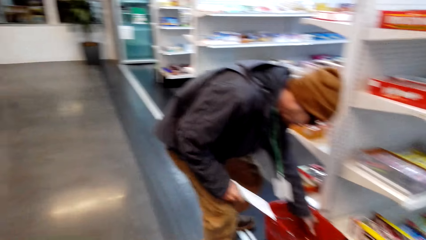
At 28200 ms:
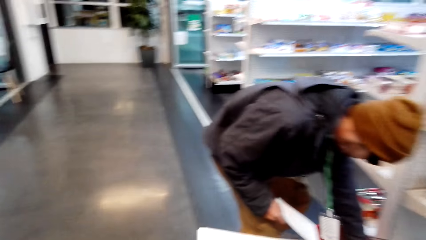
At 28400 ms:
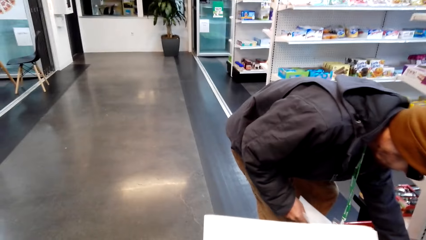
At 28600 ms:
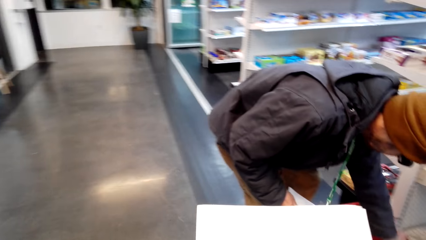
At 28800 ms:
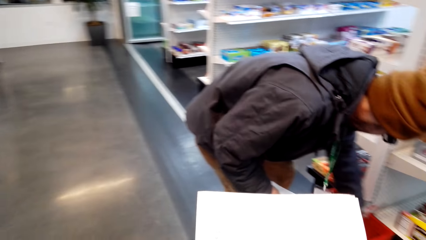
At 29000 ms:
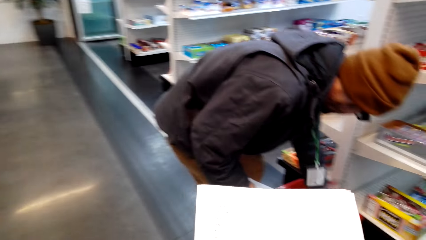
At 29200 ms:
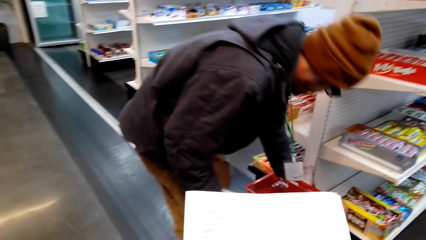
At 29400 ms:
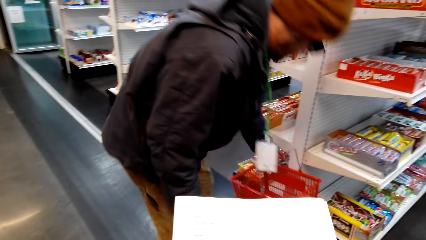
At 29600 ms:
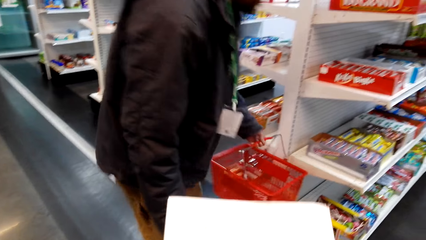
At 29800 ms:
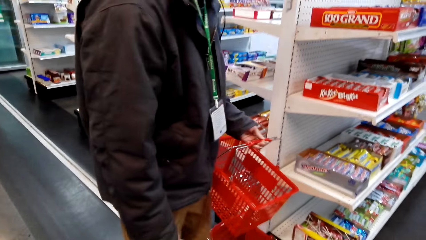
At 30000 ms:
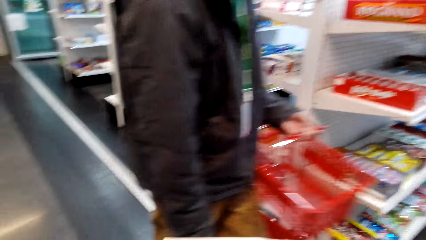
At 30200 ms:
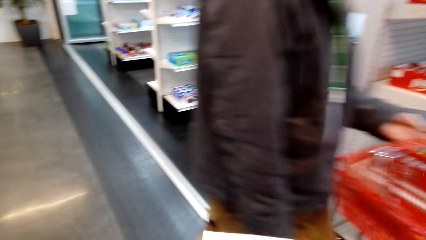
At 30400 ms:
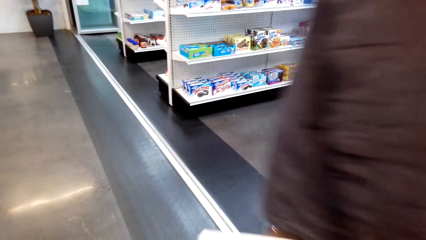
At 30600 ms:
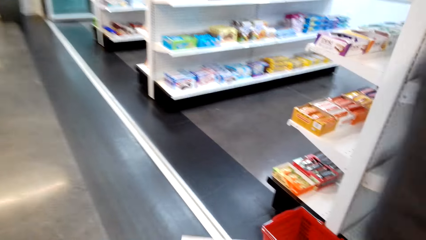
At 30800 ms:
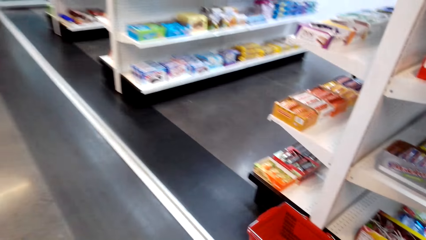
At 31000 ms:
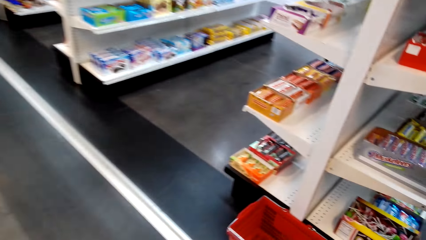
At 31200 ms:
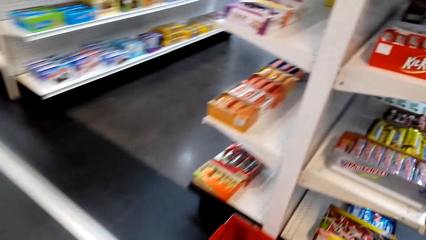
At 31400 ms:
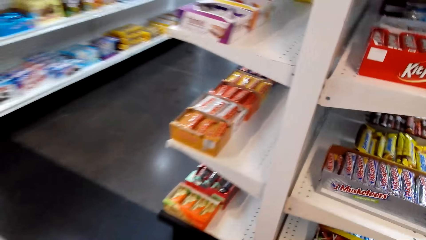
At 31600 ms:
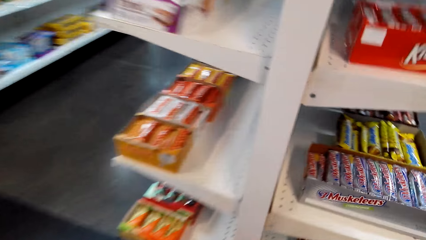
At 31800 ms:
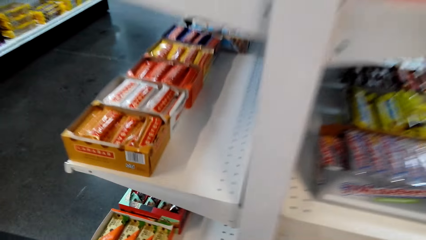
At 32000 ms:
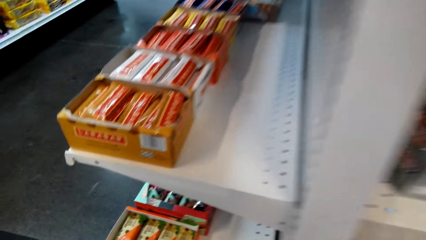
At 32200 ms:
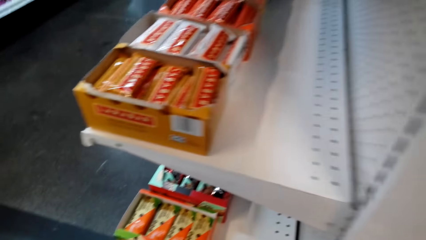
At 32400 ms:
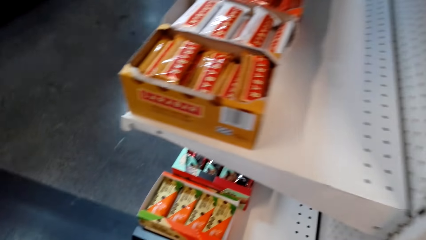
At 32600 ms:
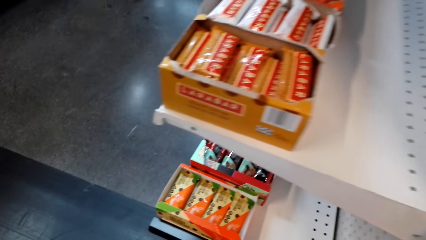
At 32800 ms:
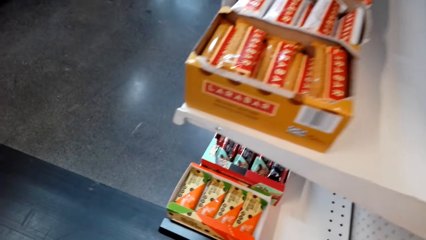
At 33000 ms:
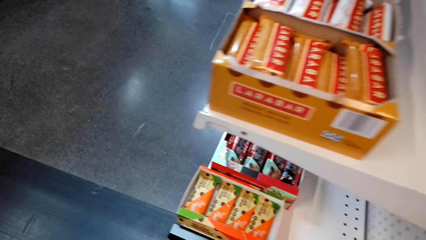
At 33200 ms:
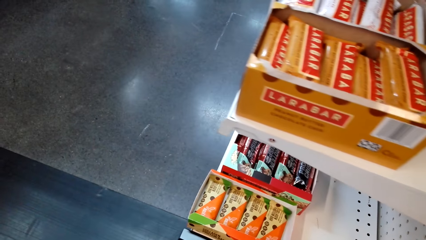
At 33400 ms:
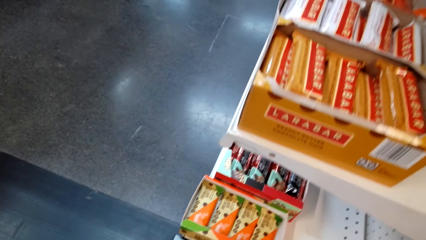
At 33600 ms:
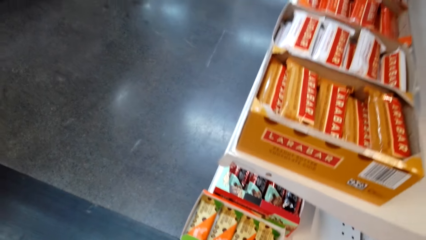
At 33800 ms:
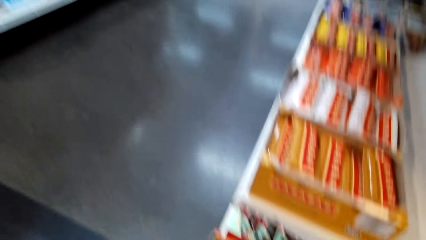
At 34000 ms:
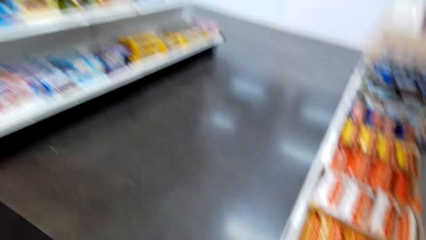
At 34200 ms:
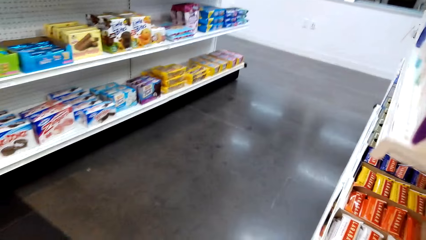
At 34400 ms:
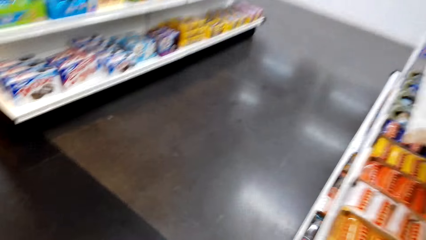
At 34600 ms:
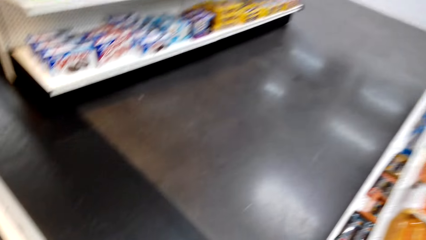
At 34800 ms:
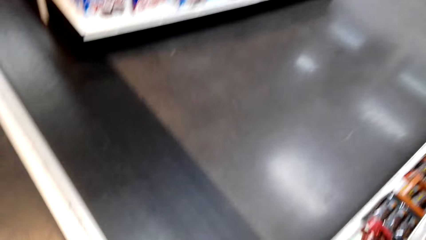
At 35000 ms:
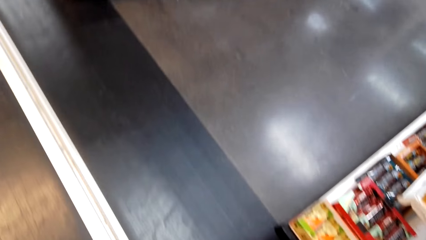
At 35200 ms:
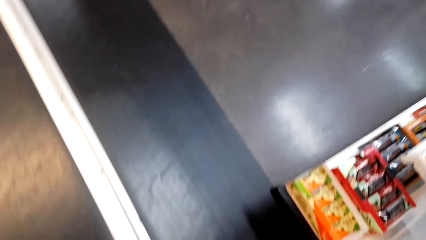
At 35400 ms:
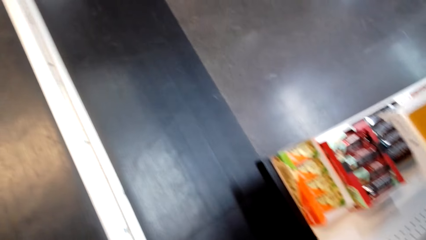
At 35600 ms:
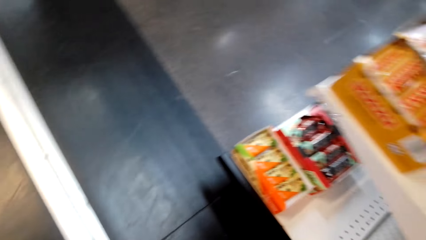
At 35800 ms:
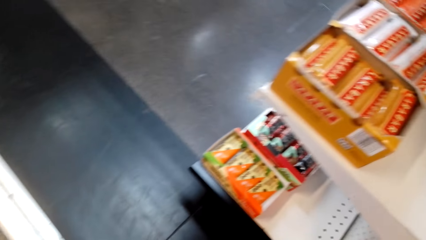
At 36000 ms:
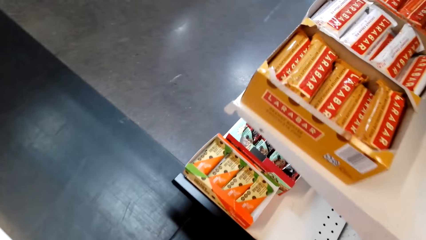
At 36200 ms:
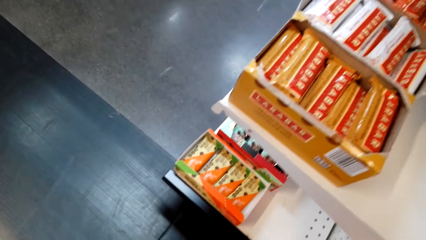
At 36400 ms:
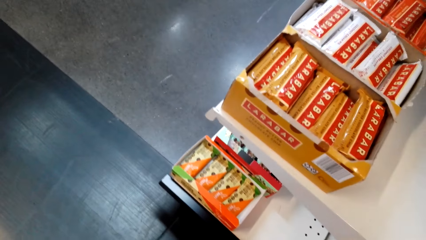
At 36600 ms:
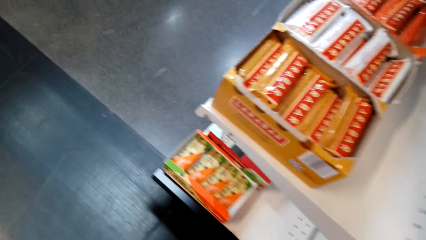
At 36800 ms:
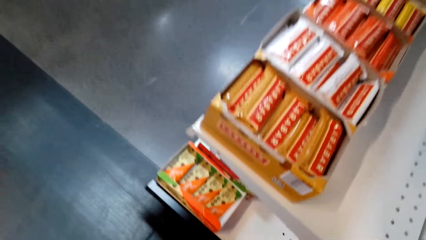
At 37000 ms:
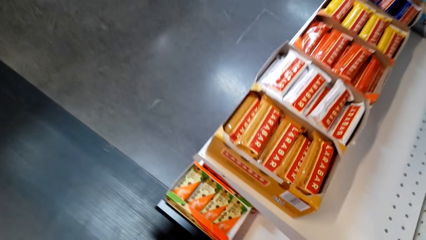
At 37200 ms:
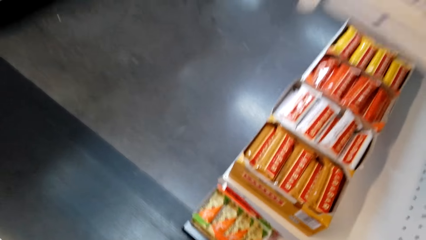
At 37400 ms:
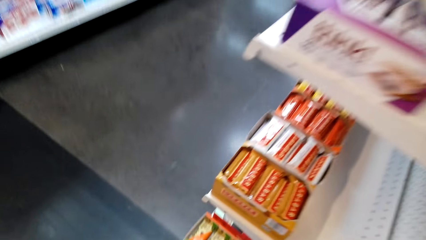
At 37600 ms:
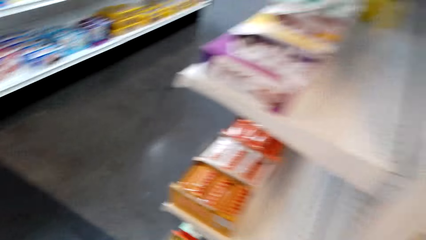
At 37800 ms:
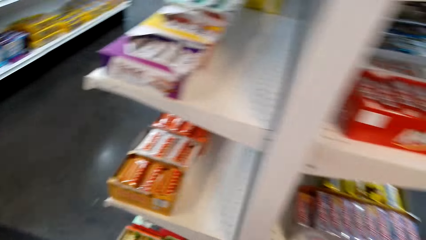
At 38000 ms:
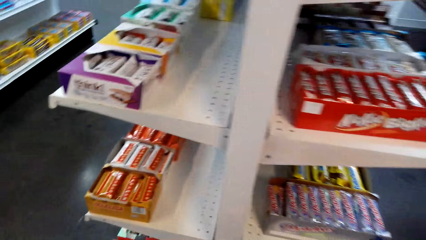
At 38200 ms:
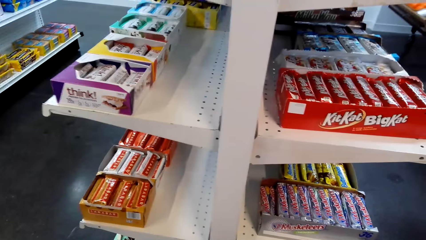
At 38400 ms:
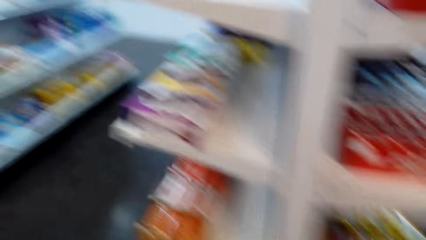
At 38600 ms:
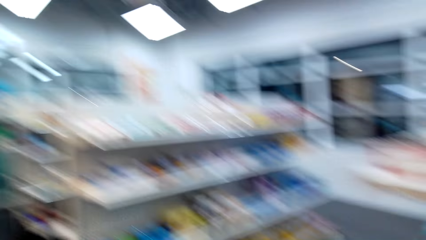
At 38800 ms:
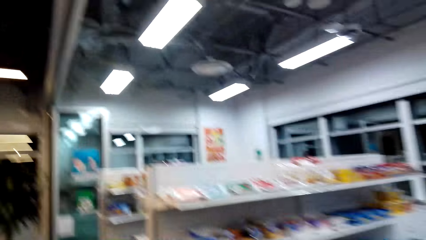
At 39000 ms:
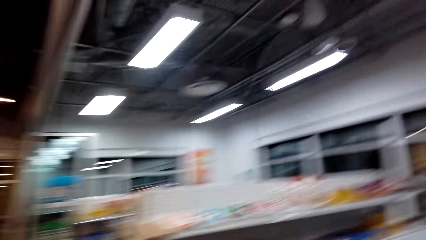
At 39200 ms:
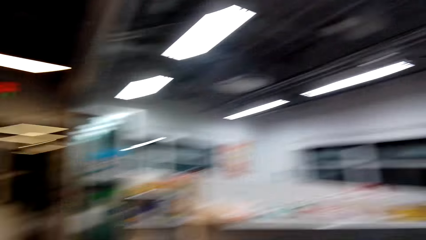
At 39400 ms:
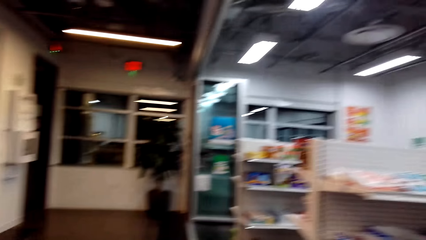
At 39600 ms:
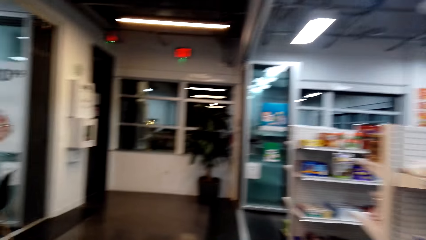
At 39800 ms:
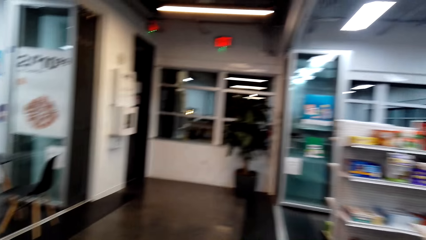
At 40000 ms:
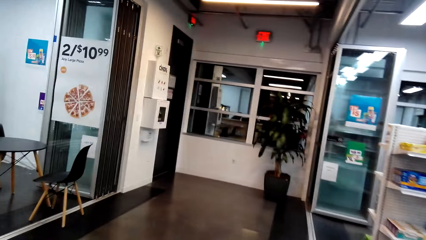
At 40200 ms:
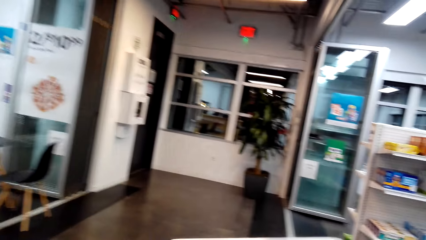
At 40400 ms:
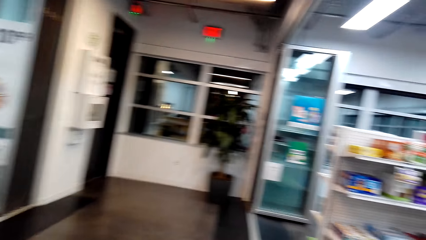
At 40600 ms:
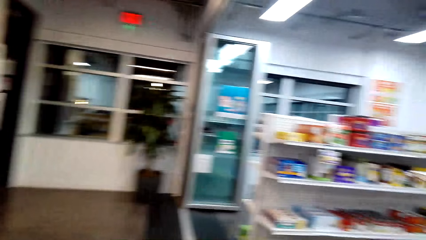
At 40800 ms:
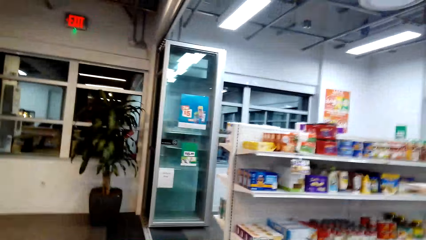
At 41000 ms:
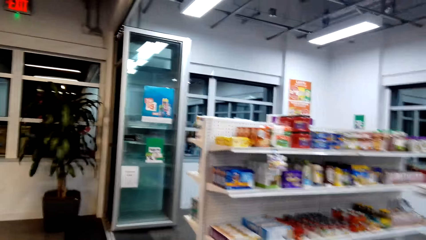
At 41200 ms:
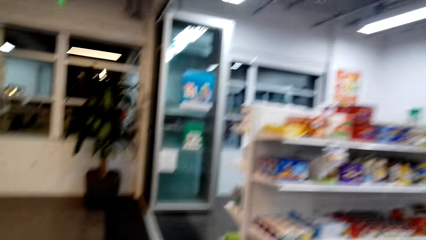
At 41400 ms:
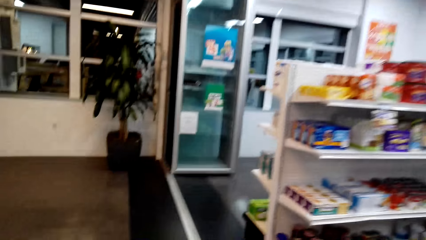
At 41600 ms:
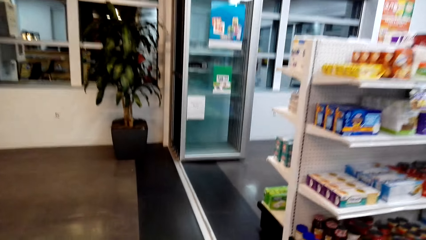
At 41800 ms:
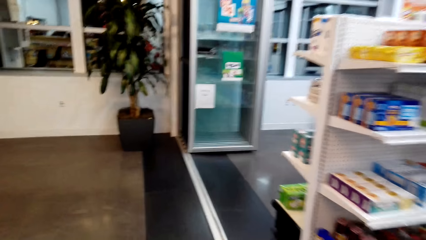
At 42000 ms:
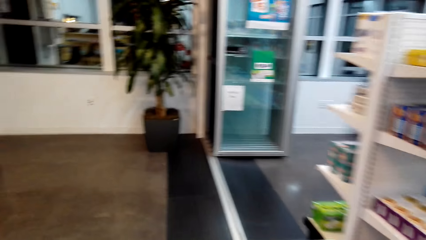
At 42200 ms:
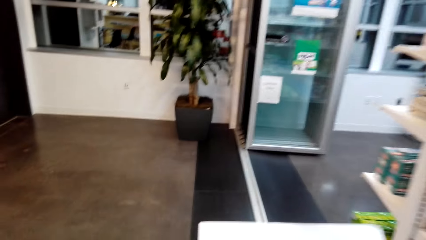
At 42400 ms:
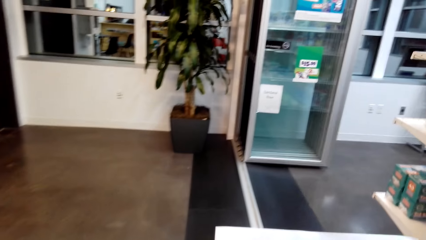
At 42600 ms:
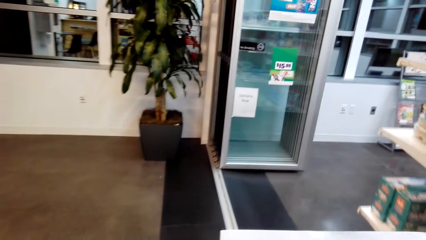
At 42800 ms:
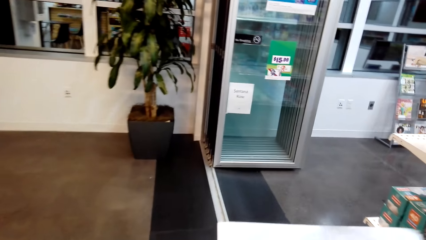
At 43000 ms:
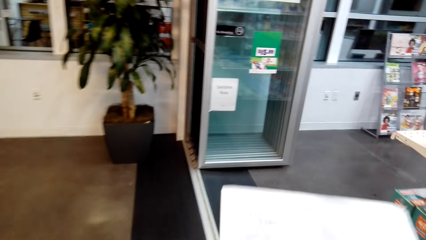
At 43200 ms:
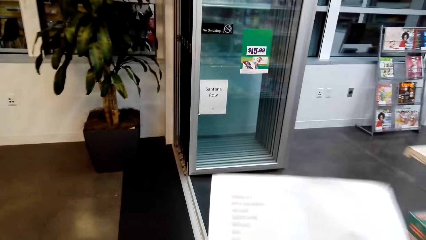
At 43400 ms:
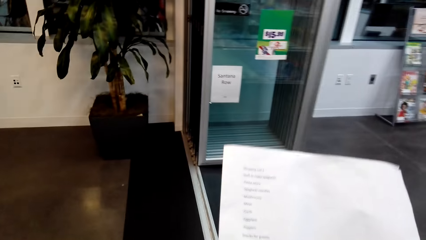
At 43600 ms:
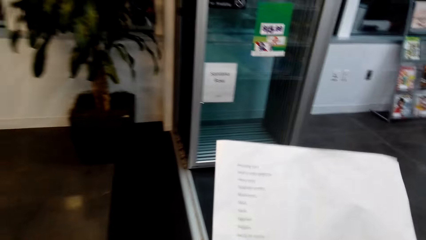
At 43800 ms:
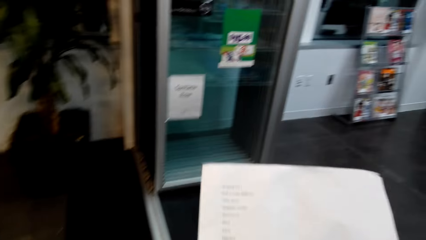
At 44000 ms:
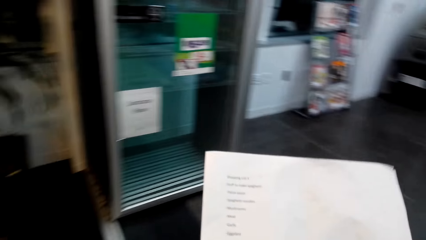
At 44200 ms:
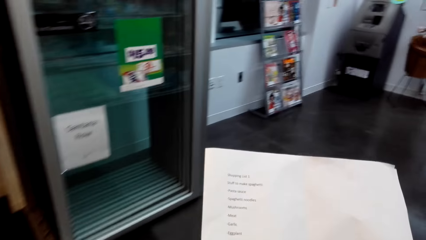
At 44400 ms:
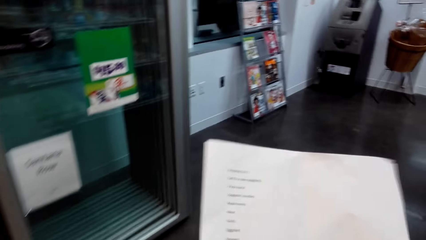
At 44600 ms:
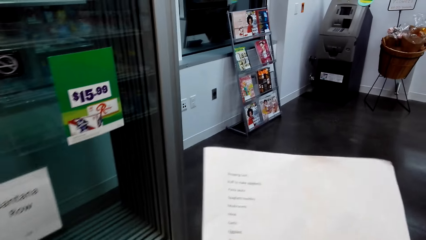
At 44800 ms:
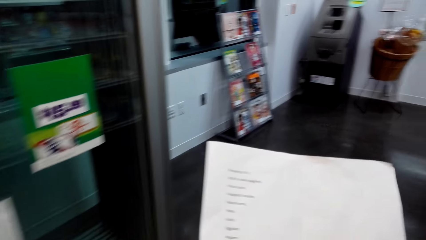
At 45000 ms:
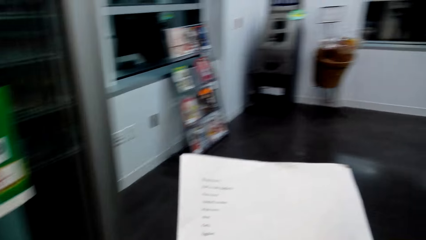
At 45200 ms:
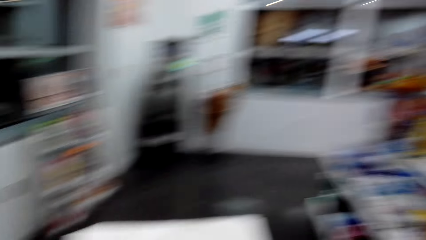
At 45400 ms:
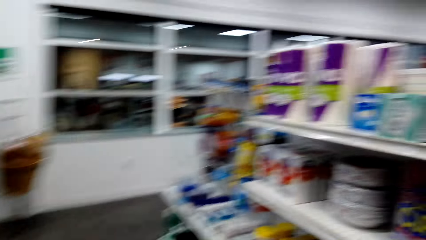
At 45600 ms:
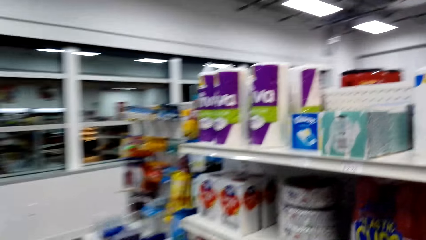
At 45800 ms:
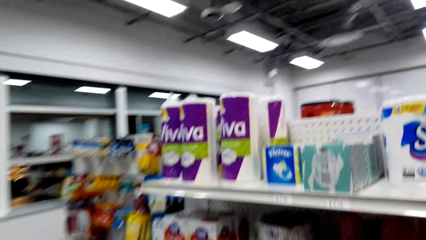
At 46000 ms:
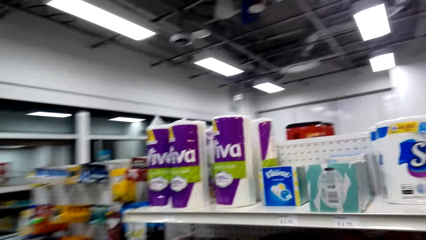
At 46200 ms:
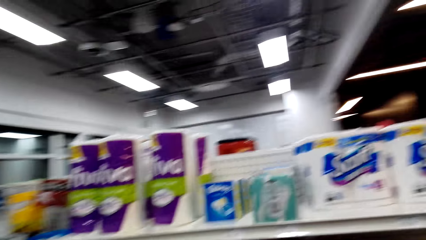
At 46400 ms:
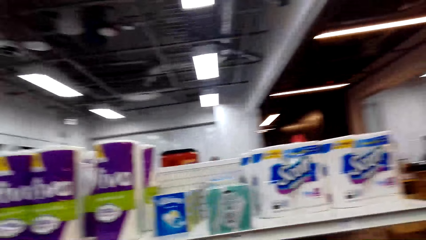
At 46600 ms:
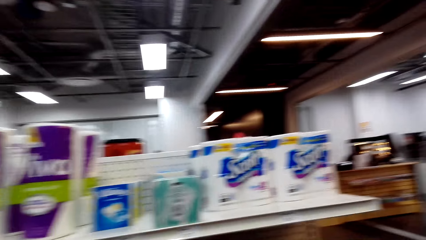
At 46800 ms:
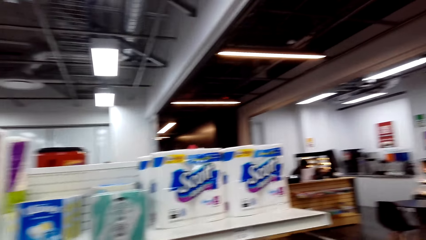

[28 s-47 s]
The camera wearer reads the shopping list. A person collects a basket. The person walks around. The camera wearer picks up the trolley from the floor. They look around. They walk around the room. They read the shopping list.
